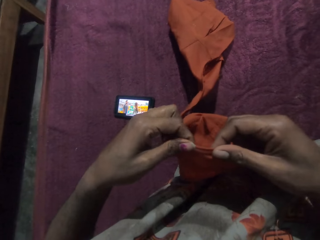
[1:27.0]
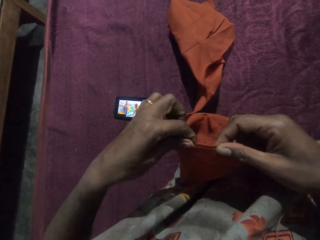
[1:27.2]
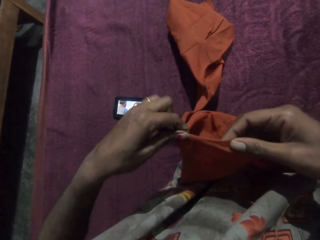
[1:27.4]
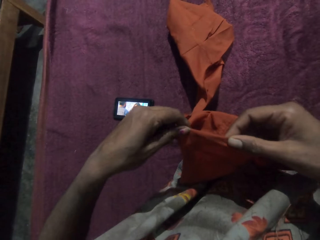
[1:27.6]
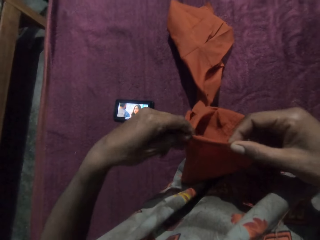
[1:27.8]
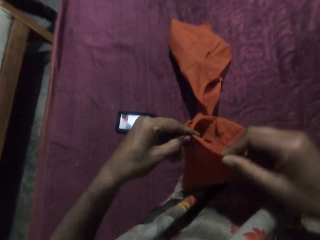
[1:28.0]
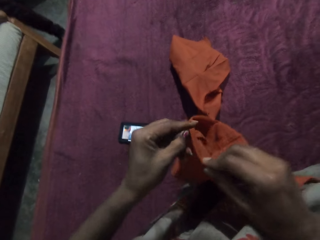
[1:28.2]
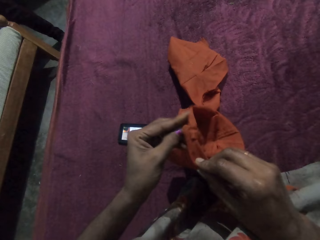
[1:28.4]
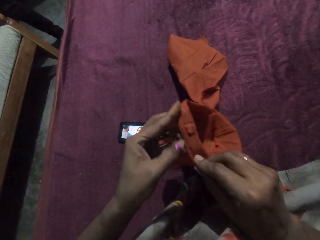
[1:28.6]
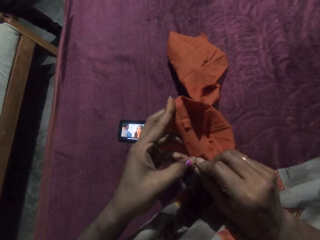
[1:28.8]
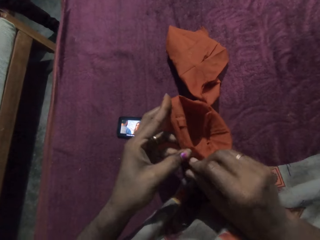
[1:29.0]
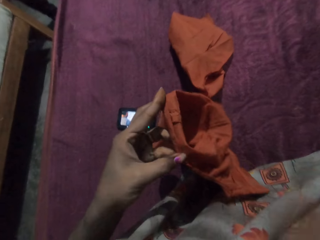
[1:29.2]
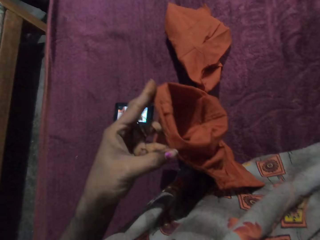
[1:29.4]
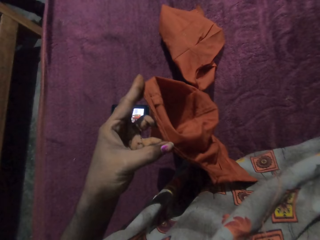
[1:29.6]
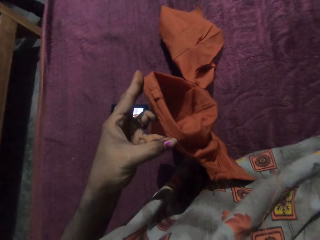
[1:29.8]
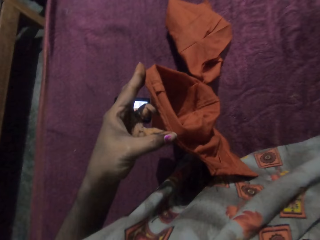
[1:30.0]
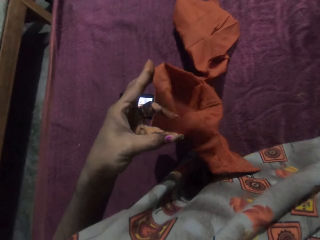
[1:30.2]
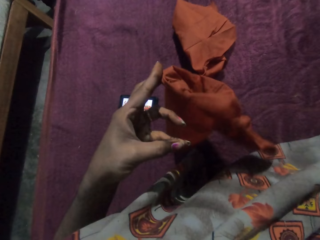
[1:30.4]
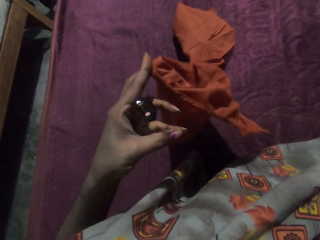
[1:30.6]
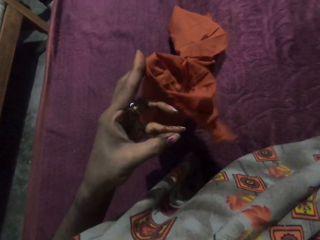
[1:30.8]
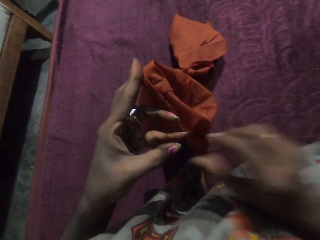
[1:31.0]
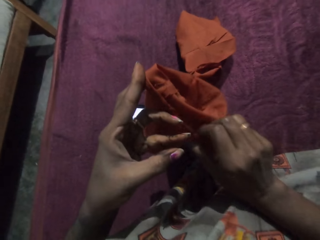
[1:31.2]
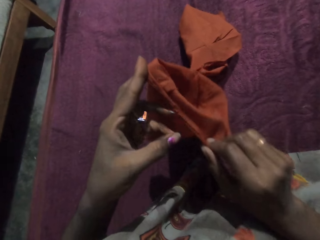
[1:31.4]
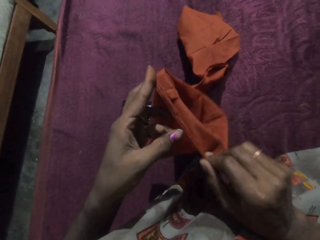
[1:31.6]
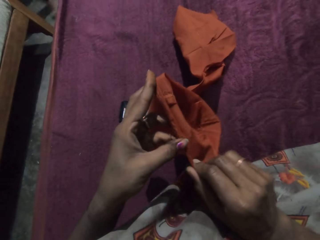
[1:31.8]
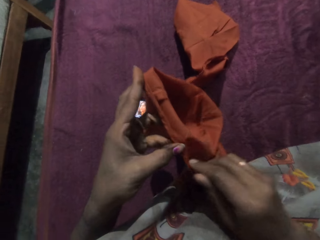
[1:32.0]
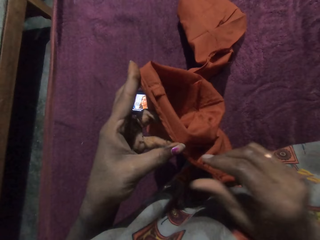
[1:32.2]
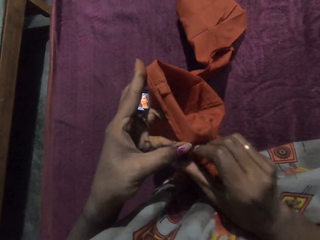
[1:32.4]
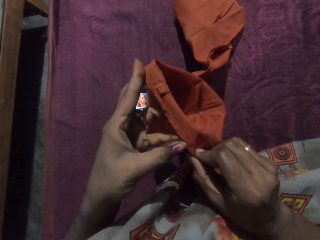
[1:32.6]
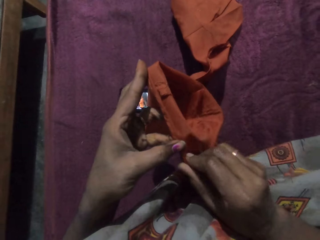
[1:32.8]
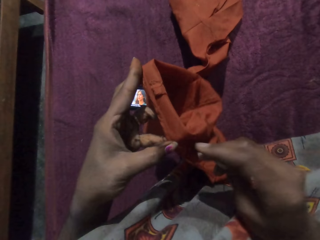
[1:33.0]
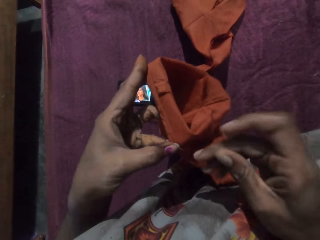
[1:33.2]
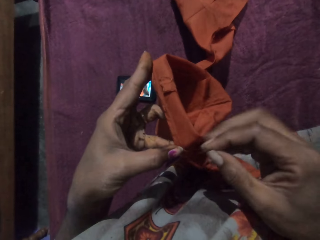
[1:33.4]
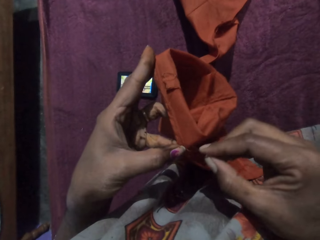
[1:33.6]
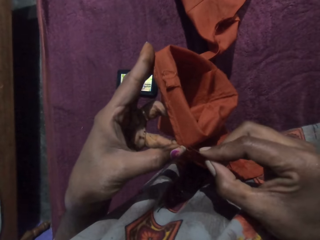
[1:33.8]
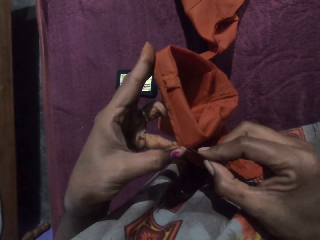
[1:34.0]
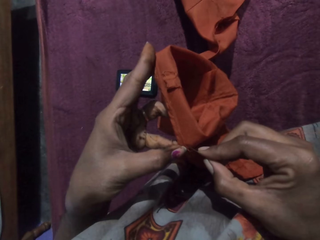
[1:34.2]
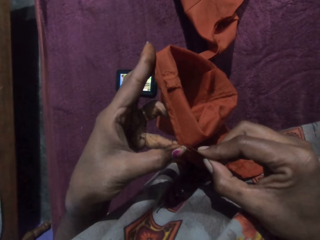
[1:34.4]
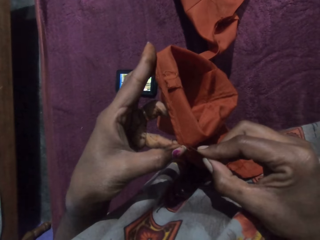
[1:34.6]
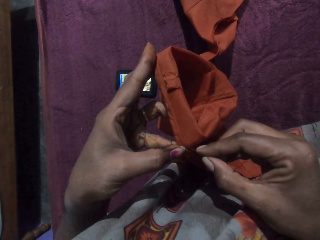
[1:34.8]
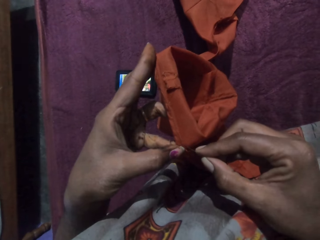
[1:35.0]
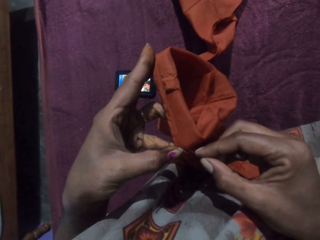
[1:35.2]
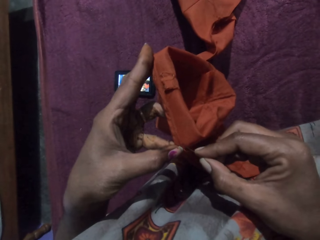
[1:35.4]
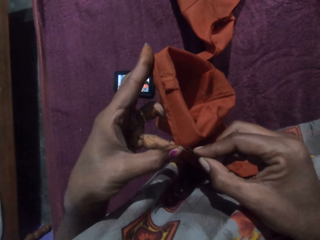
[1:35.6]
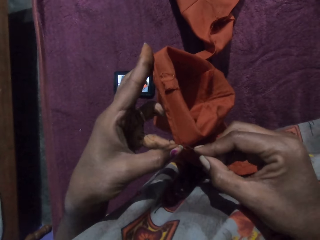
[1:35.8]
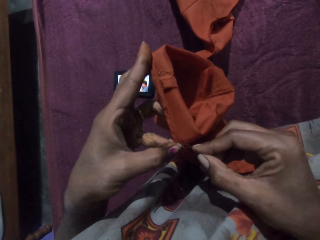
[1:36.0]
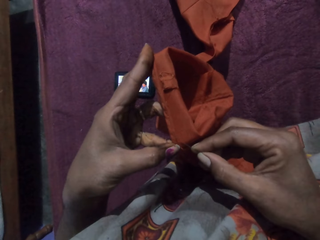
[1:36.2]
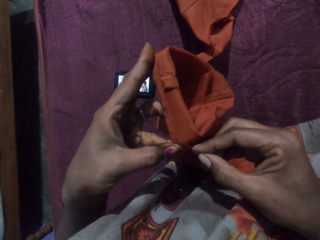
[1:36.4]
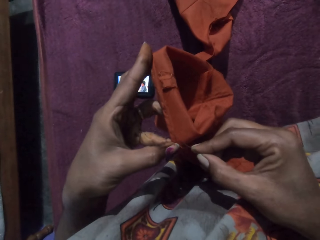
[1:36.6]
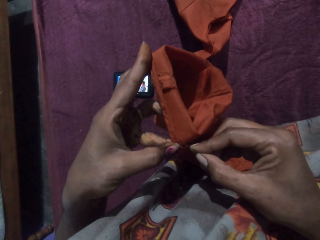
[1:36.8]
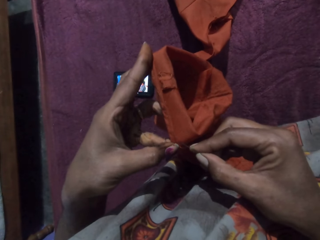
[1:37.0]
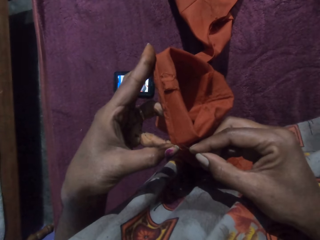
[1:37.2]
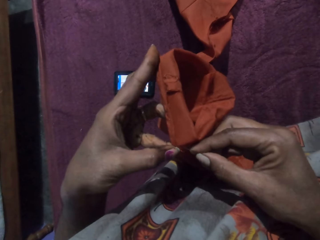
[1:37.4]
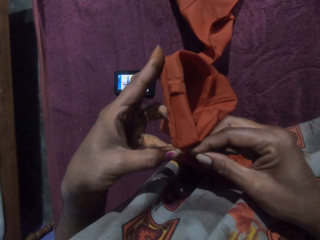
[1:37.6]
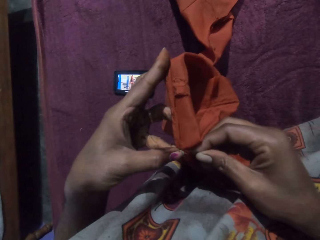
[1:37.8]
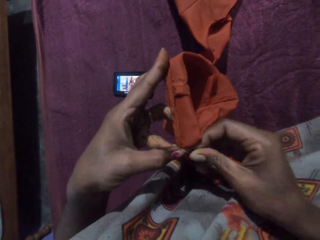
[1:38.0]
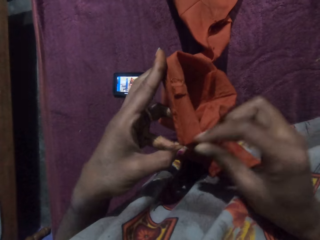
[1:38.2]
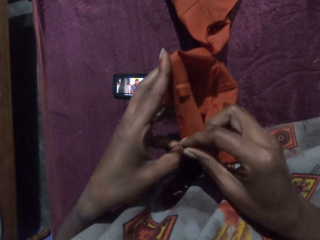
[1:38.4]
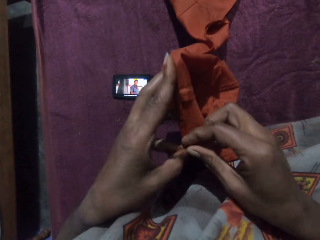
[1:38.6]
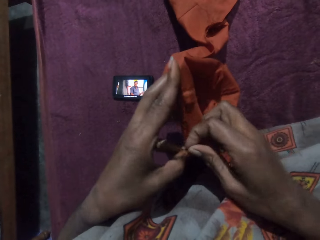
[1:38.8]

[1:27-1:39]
The camera wearer picks up the thread and the needle from her mouth with her right hand. She adjusts the piece of cloth in her left hand with her right hand. She sews the piece of cloth in her left hand with the needle and the thread in her right hand.

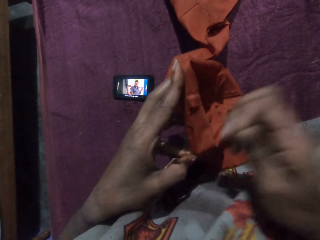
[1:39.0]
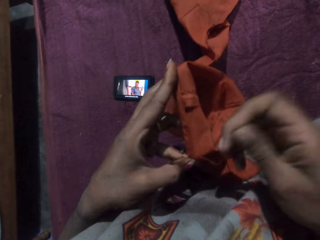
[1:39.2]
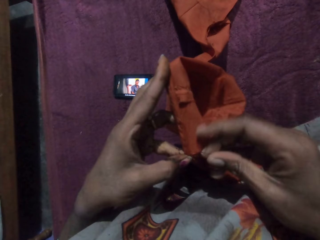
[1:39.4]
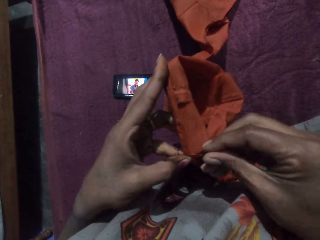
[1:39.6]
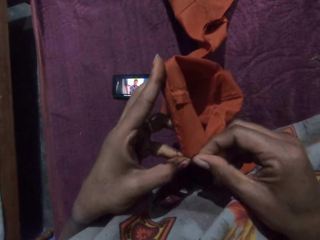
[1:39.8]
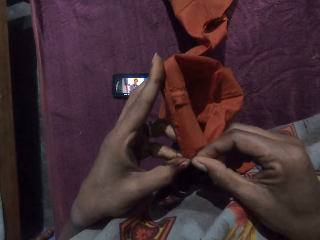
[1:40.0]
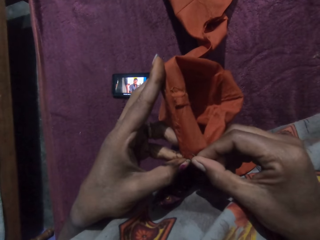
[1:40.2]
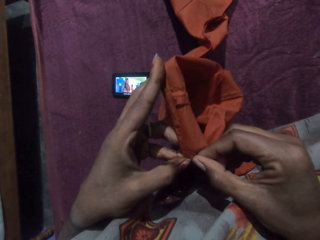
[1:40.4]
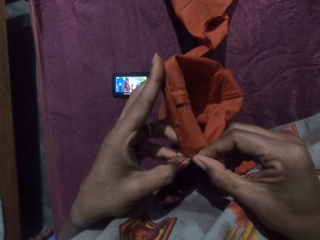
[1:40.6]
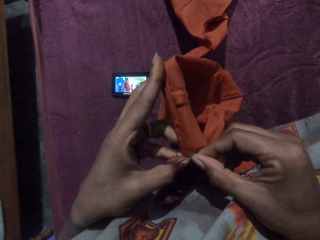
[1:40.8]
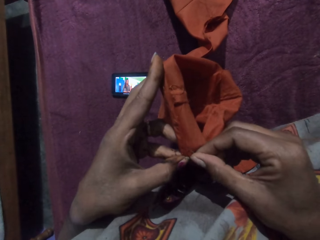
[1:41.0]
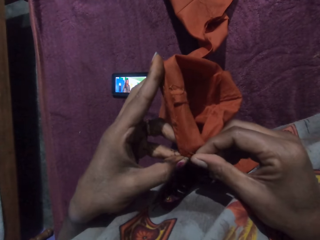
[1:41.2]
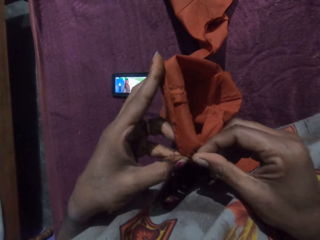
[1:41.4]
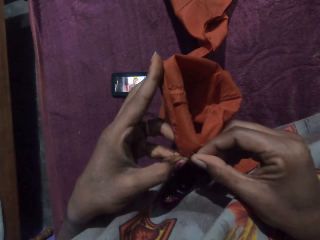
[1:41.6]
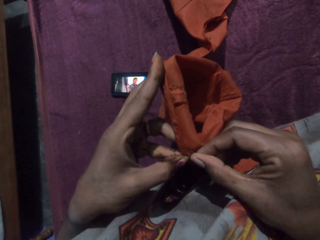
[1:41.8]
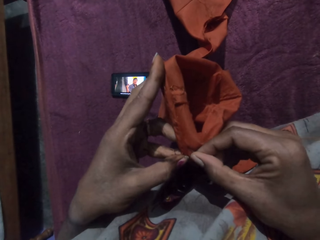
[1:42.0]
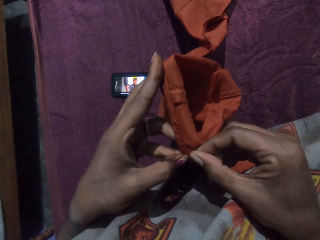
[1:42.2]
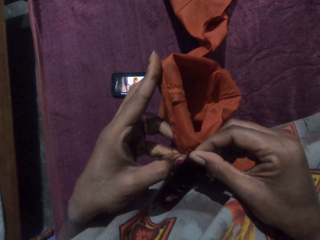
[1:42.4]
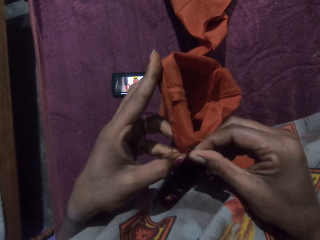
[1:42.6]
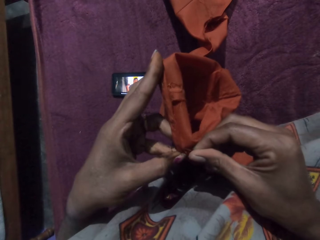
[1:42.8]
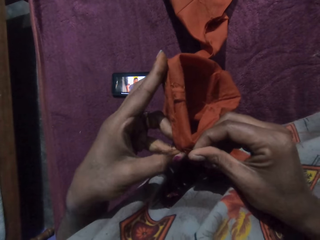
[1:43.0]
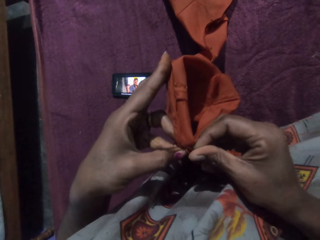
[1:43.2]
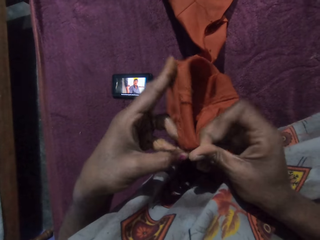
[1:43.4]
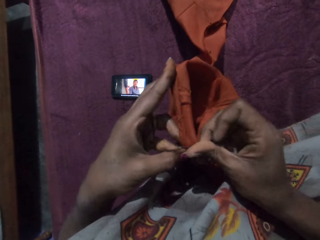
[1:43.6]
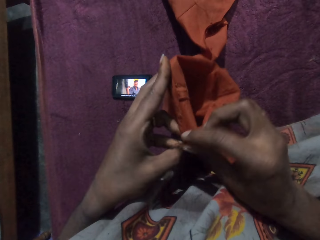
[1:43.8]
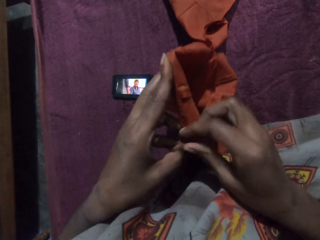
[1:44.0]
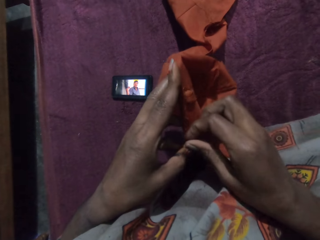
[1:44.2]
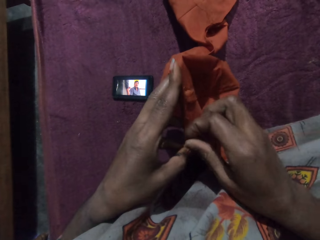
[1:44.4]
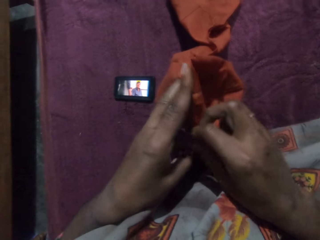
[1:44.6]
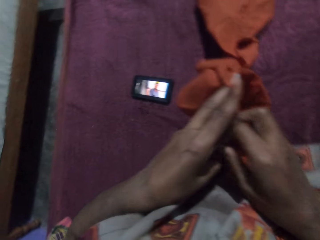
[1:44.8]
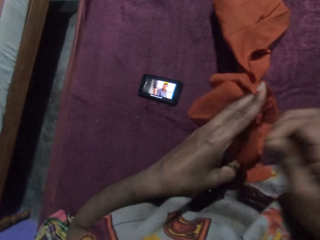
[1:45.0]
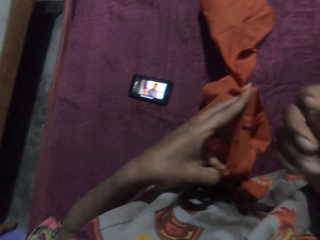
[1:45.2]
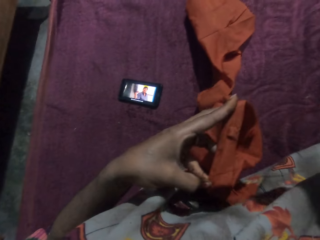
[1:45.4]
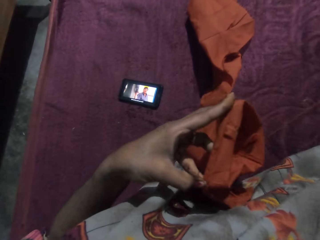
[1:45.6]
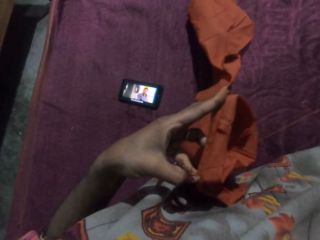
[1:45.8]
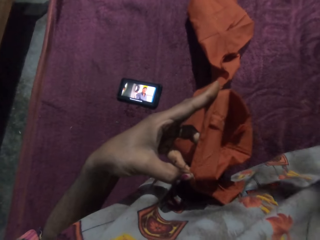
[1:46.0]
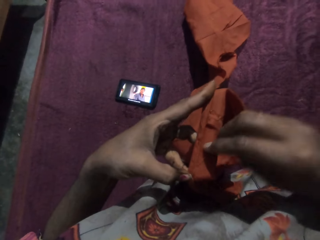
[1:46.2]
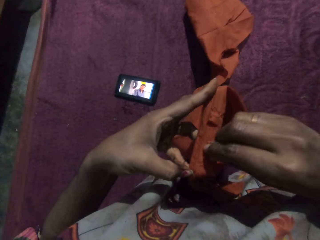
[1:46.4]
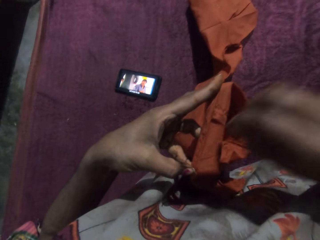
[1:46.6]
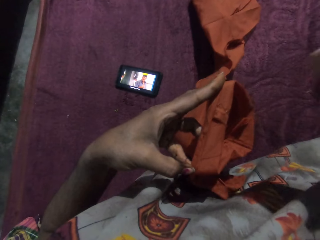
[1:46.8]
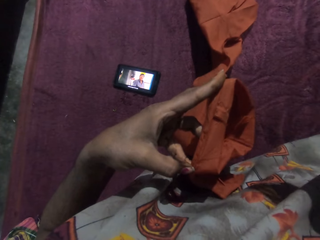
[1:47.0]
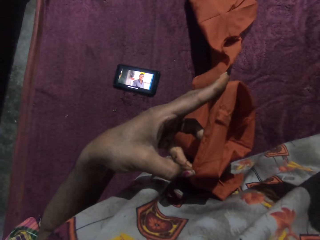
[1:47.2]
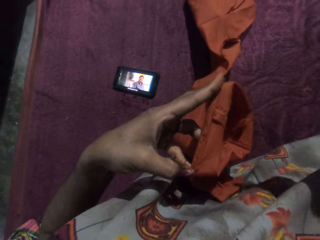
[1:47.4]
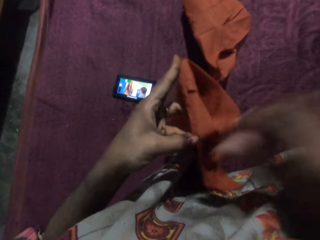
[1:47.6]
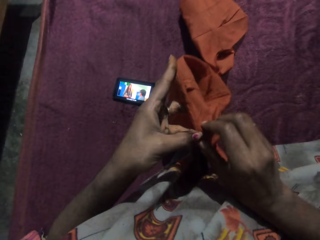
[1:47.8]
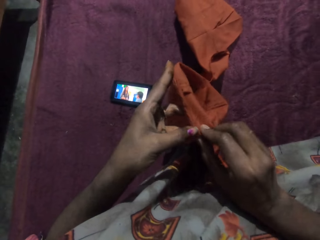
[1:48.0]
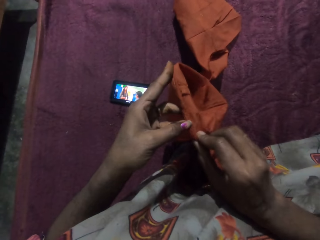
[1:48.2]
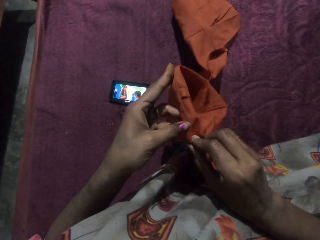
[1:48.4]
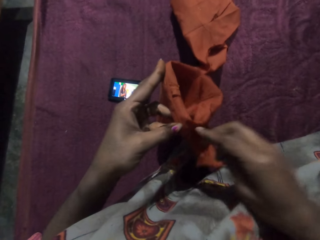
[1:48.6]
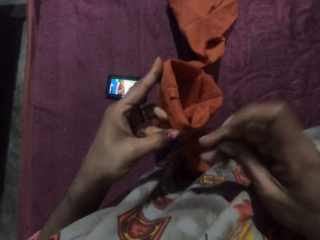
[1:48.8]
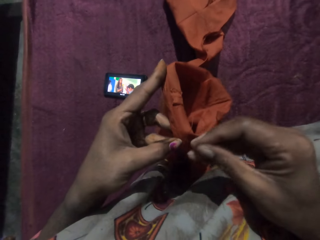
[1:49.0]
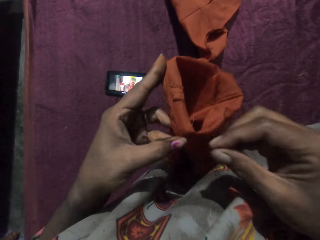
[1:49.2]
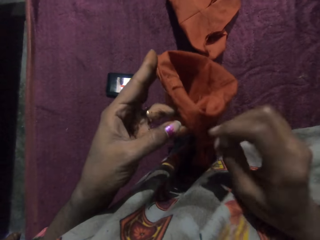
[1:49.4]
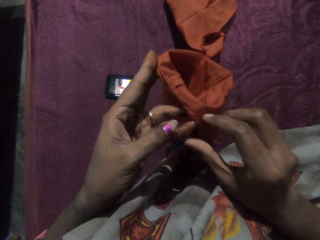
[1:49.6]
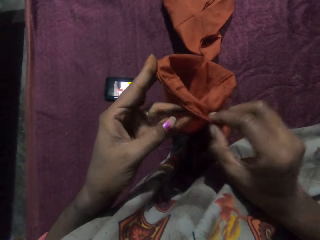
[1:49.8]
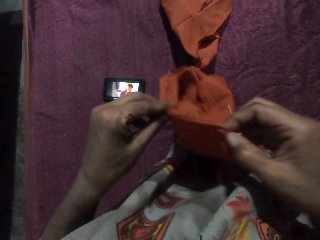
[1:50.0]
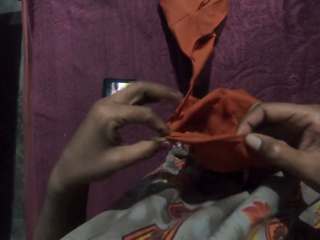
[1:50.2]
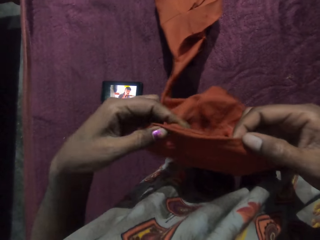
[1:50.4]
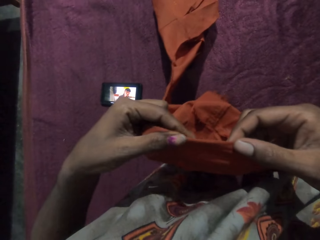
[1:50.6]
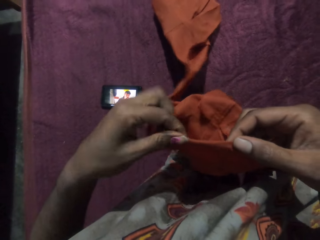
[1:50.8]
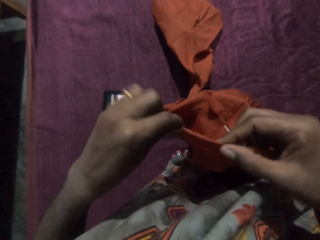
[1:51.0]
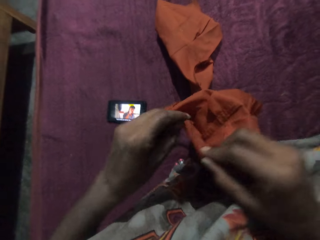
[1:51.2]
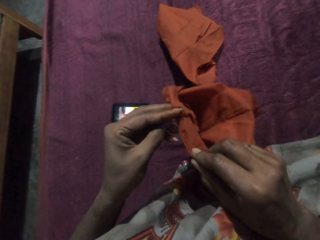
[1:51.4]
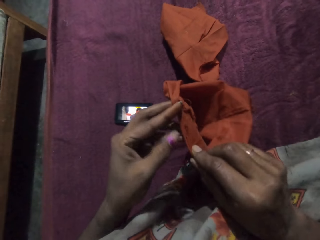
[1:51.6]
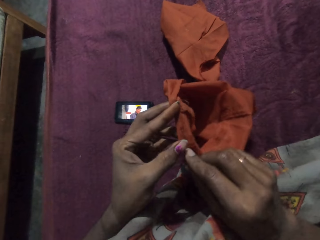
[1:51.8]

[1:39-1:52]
The camera wearer adjusts the piece of cloth in her left hand with her right hand. She examines the piece of cloth with both hands. She folds the cloth.
